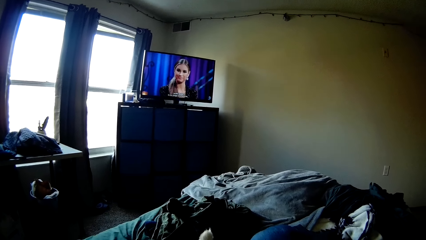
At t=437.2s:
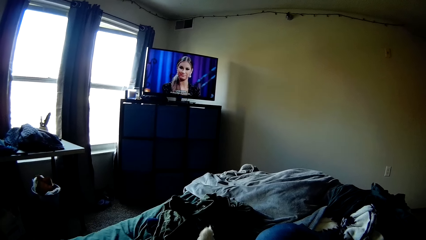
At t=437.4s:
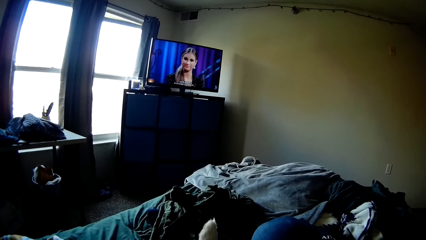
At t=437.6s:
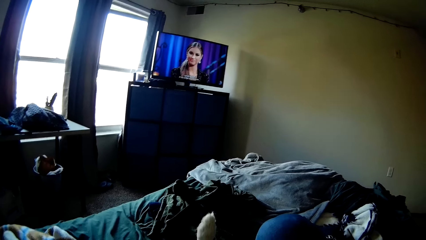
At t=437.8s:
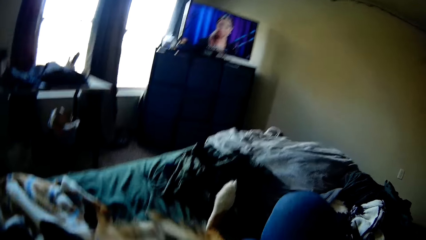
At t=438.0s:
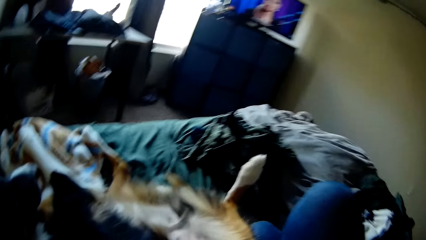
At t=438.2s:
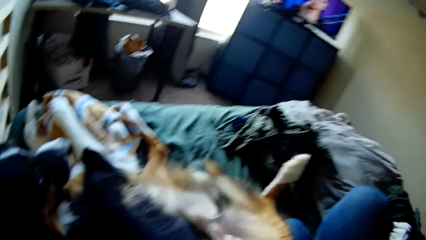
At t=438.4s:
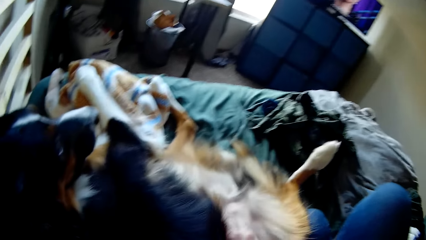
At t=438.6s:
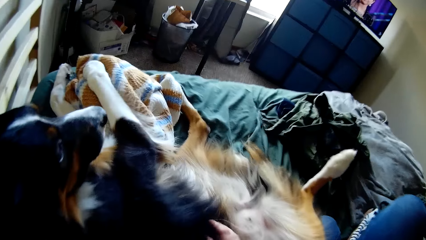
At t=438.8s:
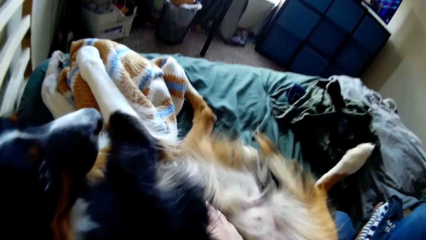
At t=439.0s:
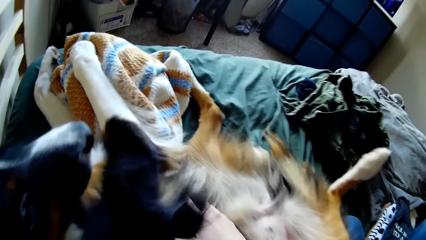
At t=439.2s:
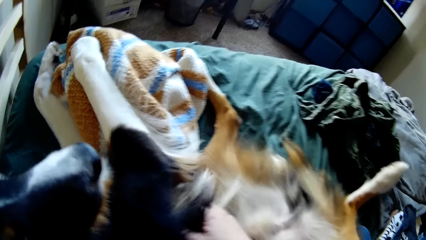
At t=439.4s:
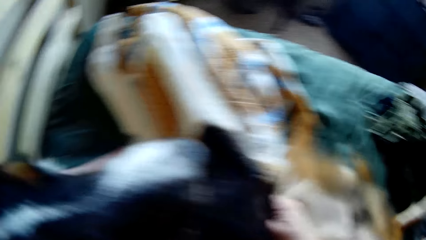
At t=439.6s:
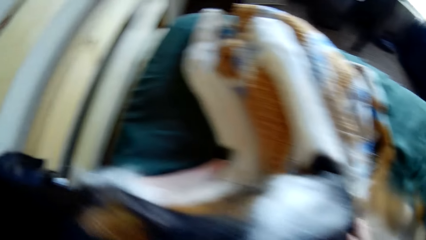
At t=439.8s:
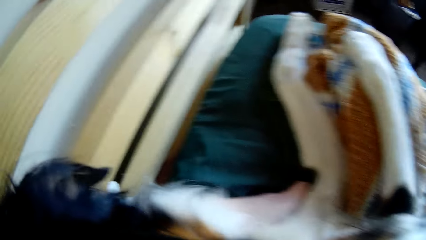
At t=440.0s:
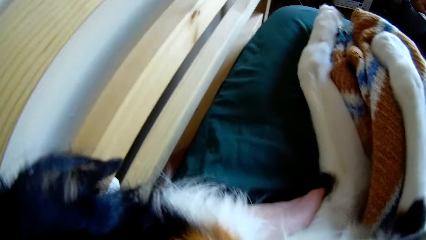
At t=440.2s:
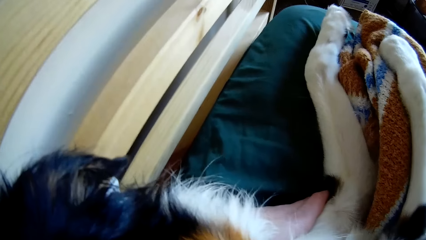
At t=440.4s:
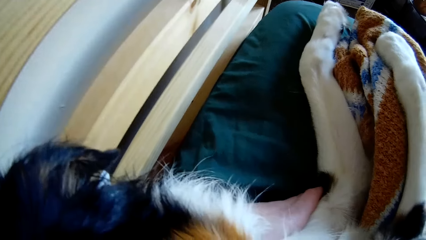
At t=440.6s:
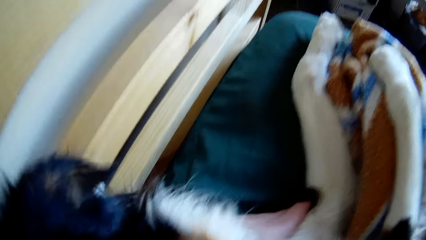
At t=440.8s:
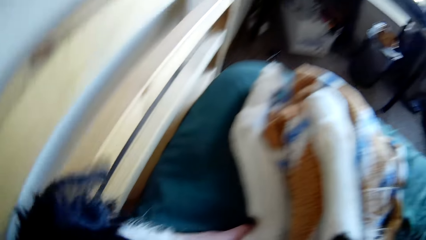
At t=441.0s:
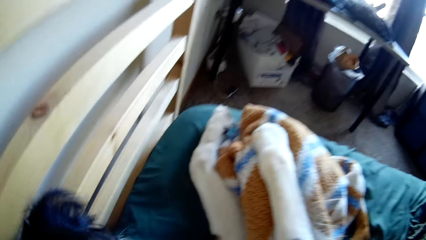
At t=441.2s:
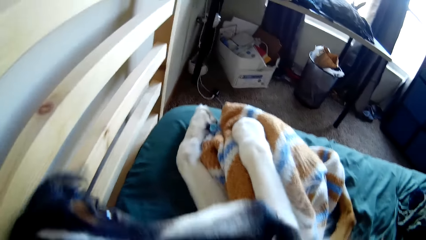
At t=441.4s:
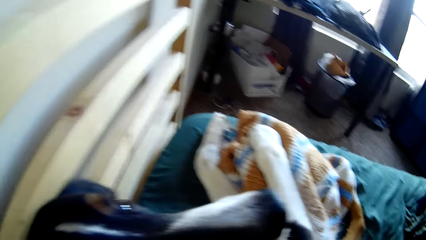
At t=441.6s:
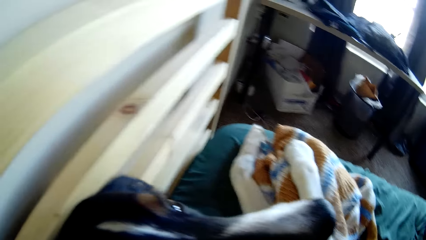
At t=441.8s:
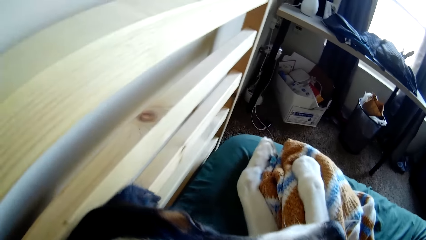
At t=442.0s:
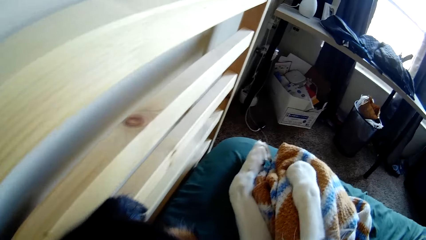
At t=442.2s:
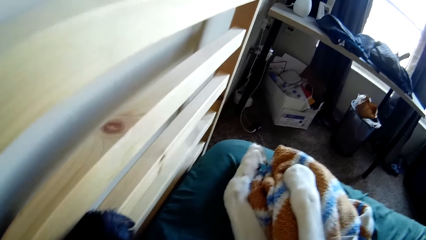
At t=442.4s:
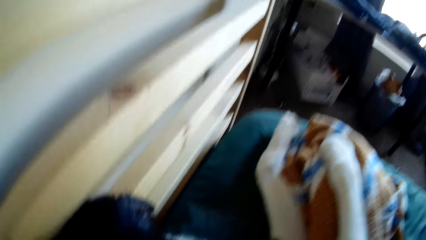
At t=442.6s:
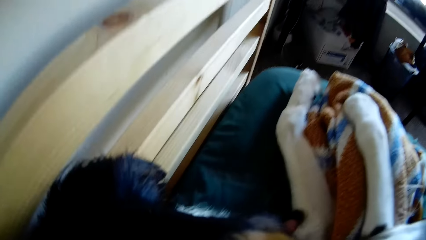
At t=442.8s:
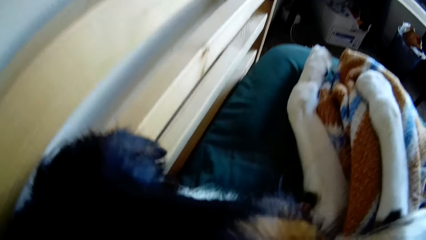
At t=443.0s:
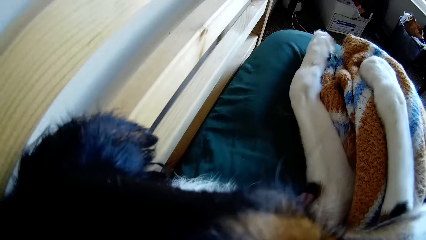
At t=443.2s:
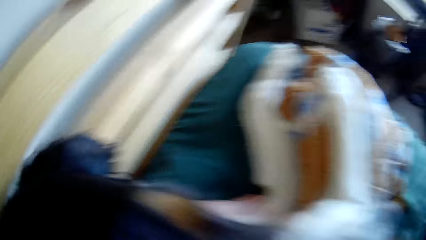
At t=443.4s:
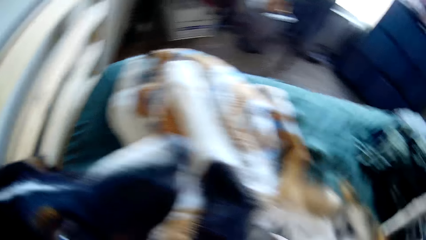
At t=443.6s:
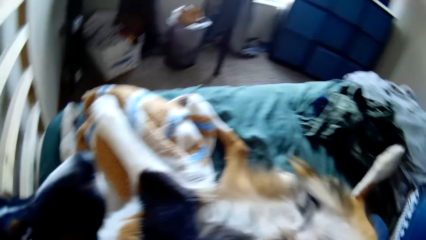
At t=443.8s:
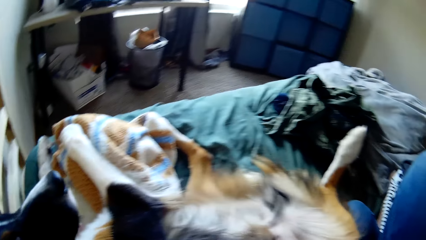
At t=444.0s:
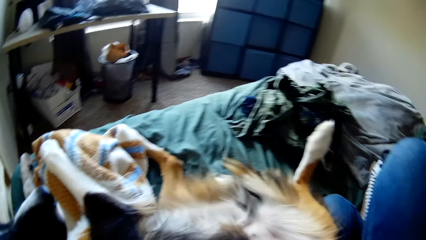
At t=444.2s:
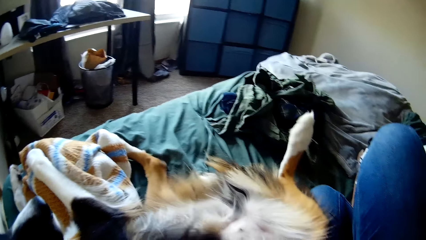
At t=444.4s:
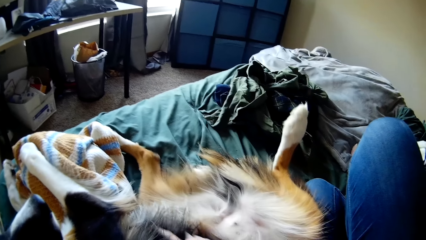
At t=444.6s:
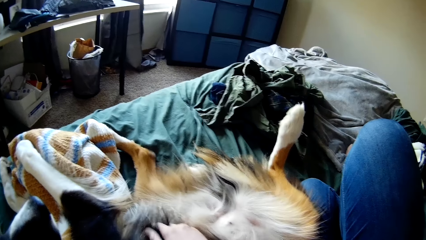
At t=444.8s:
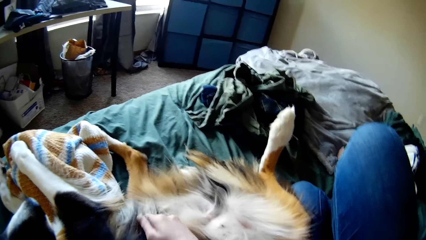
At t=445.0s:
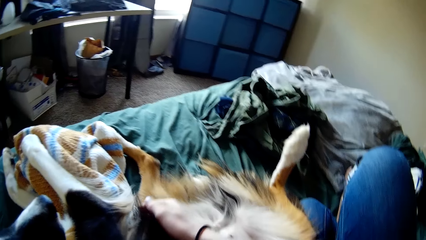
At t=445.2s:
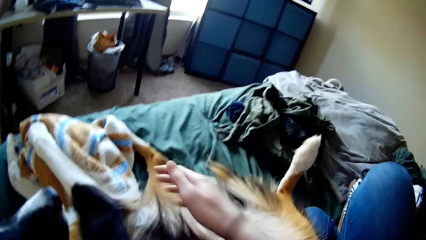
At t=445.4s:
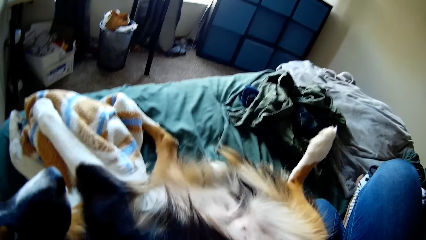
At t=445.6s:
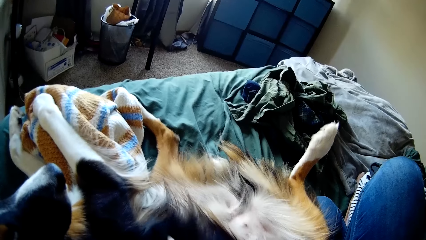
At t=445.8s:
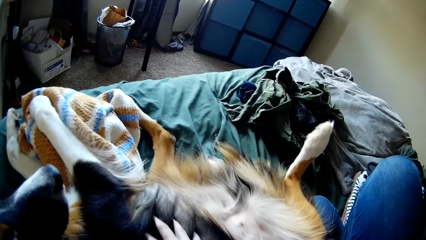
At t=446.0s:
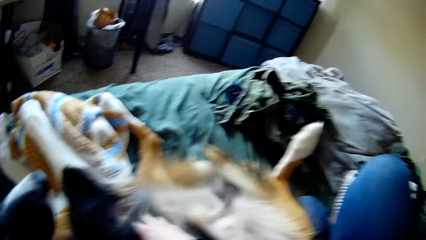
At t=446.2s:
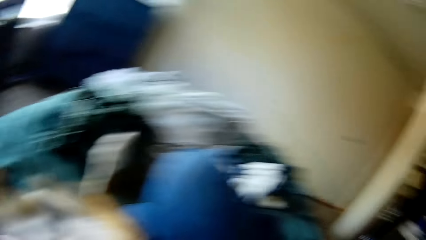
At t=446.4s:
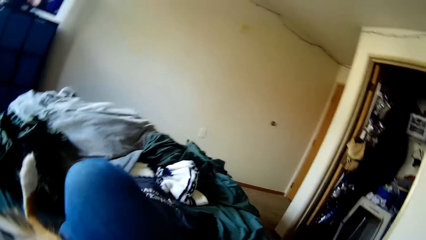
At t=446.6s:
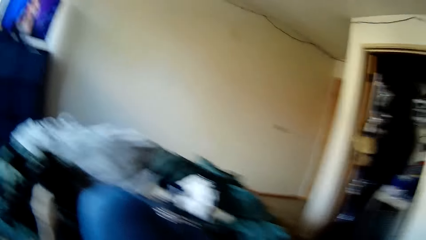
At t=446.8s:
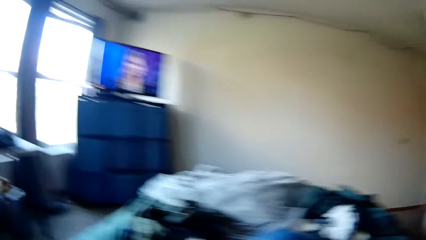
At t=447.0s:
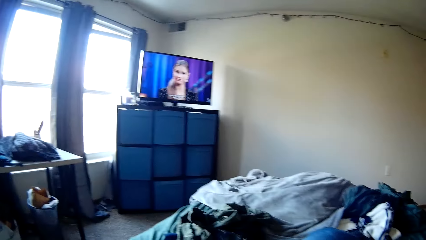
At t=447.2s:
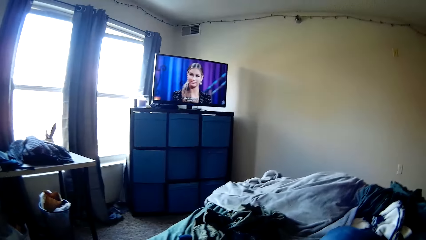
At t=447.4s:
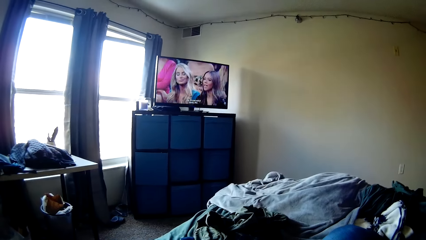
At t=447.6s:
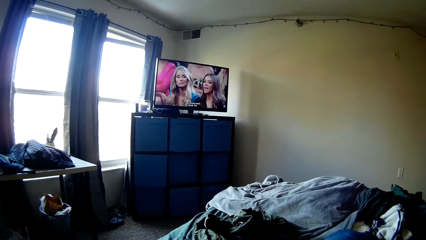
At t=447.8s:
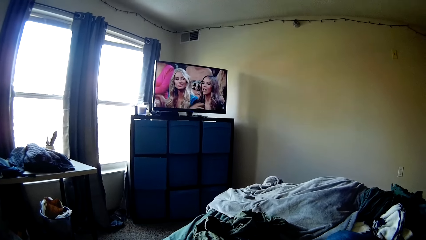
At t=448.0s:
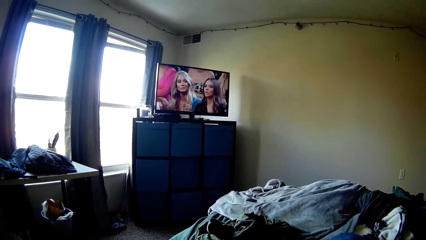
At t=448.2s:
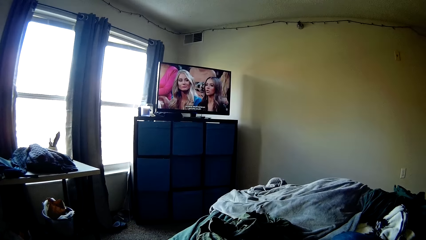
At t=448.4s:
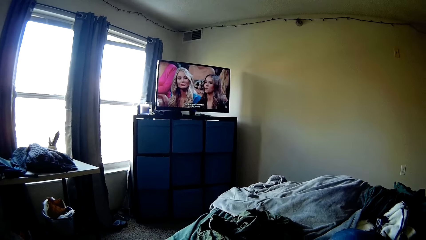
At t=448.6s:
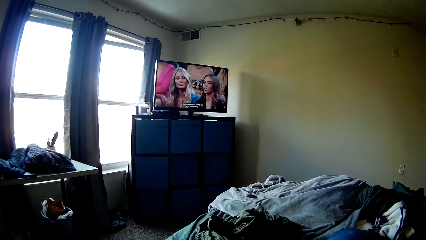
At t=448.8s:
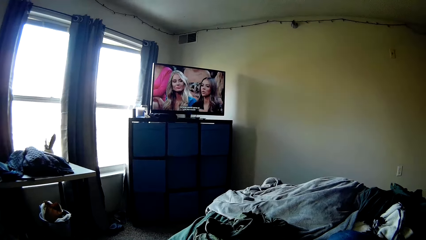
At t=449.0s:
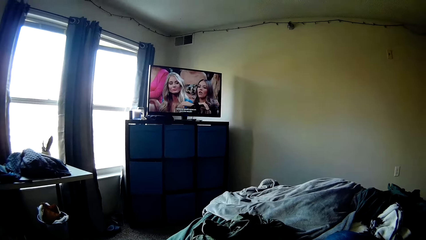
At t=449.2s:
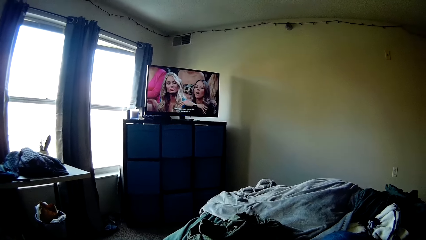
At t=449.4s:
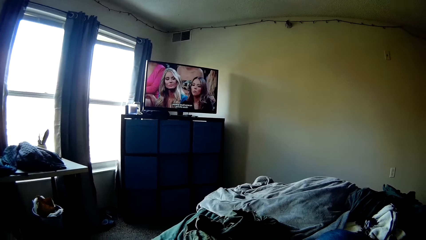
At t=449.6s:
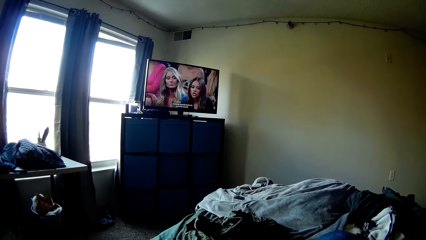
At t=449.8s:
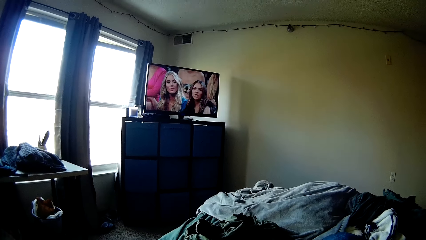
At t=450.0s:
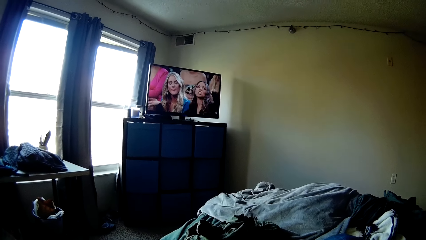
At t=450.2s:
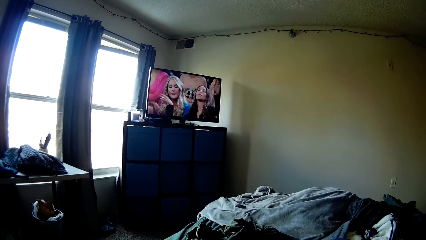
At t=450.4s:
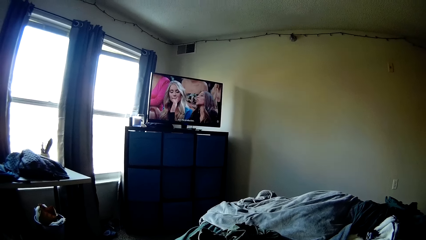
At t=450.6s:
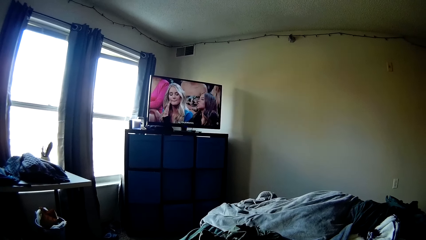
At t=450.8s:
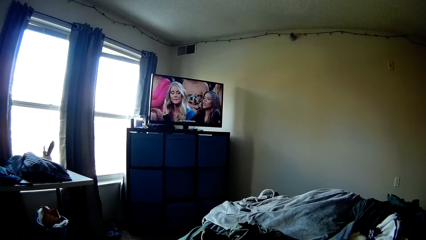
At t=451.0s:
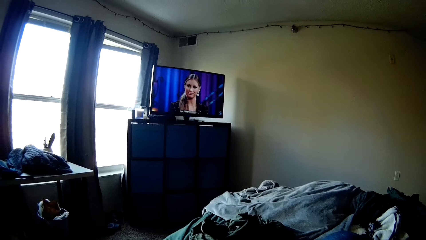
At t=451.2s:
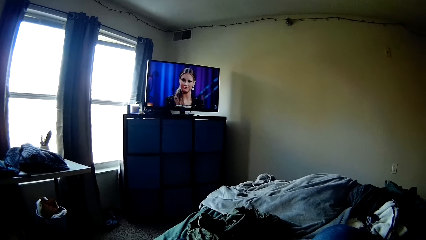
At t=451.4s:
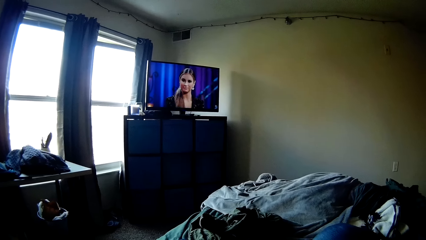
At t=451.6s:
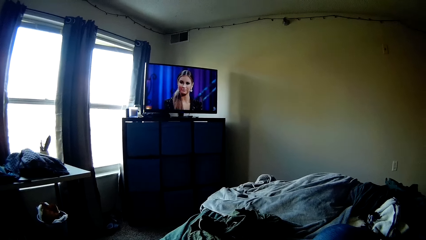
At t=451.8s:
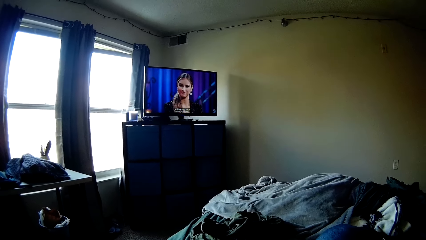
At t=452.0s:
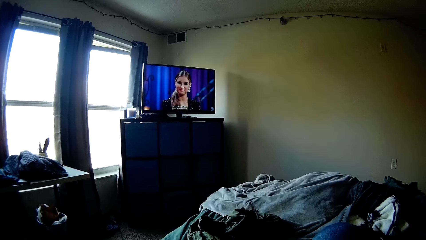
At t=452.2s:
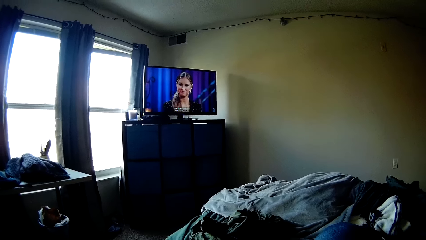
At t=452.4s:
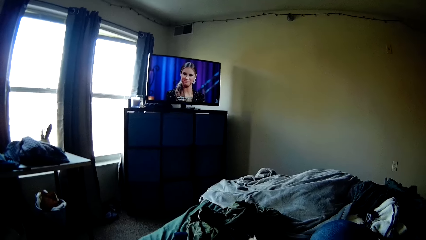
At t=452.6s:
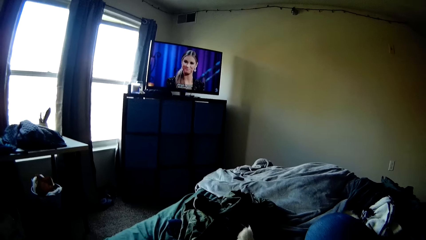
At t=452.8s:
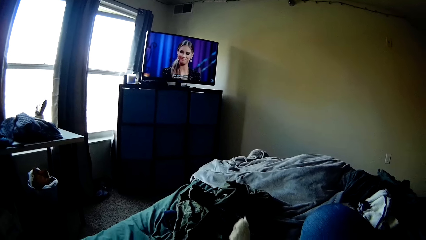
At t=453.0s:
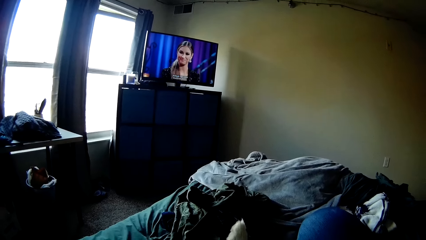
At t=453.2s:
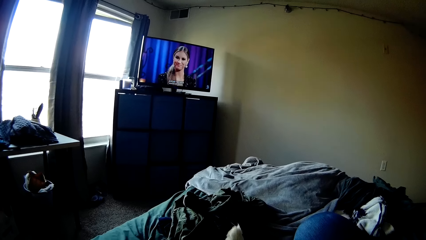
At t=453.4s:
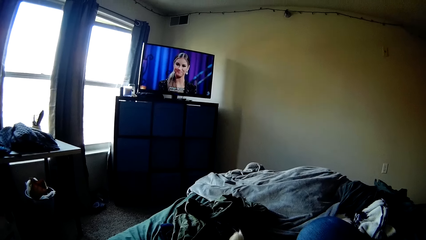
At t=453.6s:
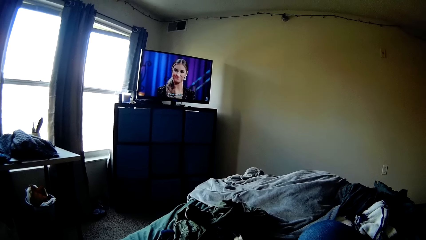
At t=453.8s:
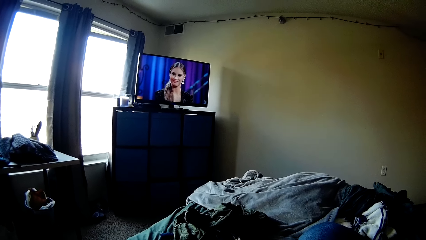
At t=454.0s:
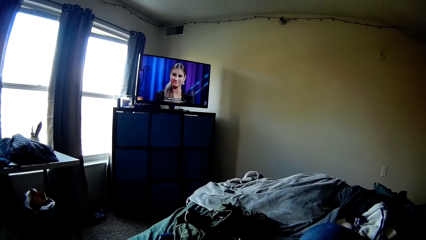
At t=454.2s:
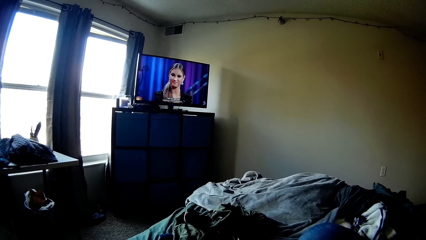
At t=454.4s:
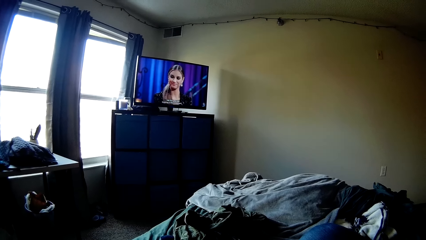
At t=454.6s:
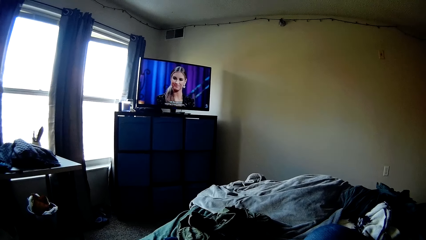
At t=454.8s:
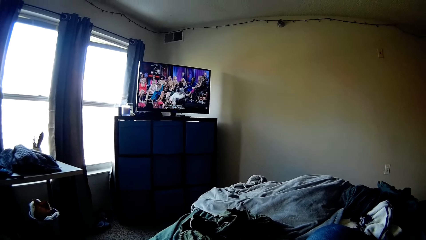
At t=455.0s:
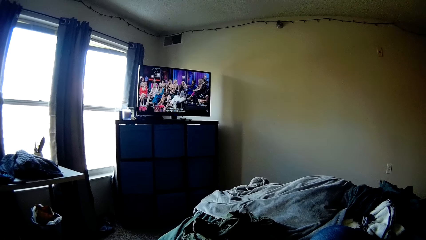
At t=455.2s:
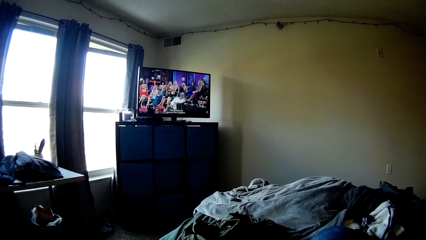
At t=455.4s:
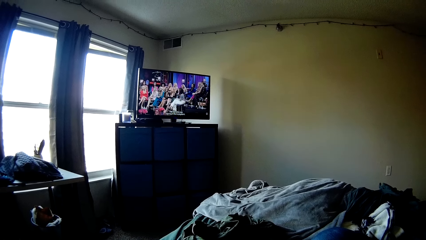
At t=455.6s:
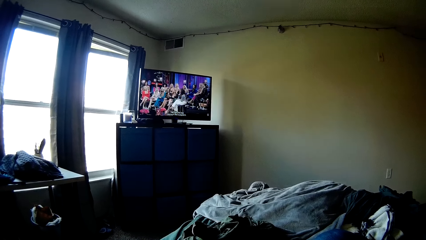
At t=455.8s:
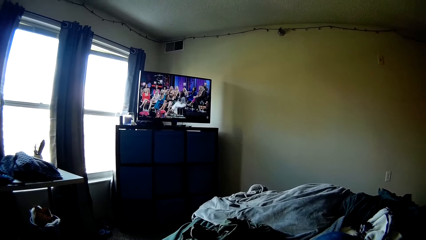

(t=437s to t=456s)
The camera wearer rubs the dog with her hand. She looks at the television.
